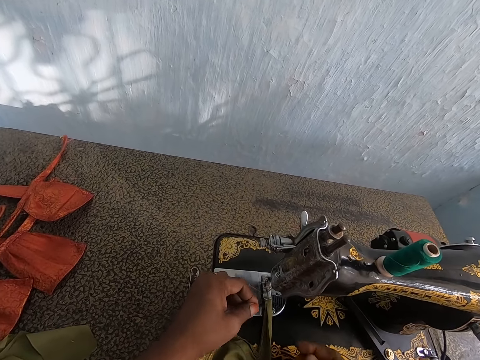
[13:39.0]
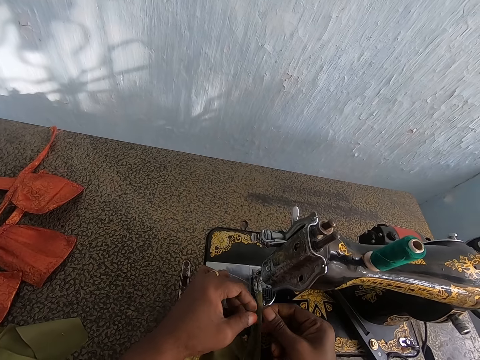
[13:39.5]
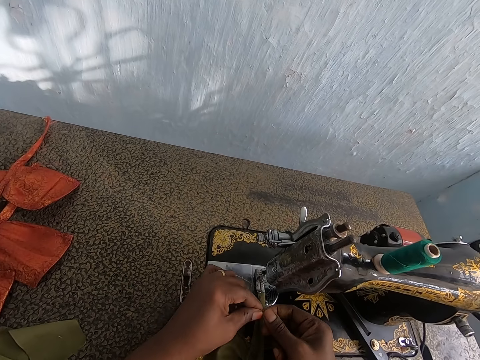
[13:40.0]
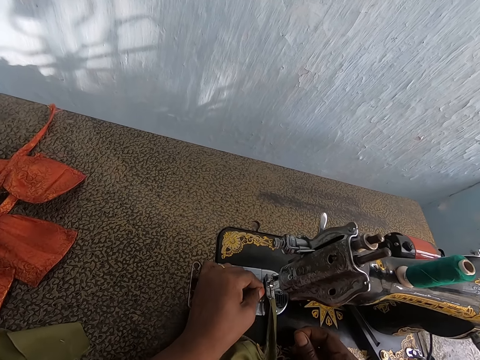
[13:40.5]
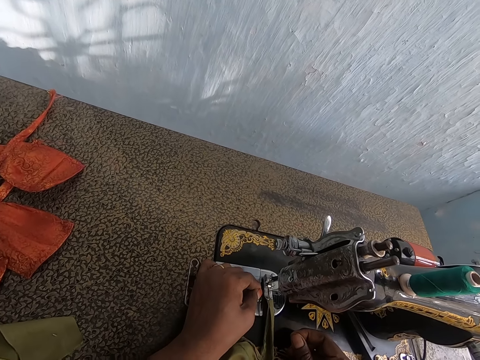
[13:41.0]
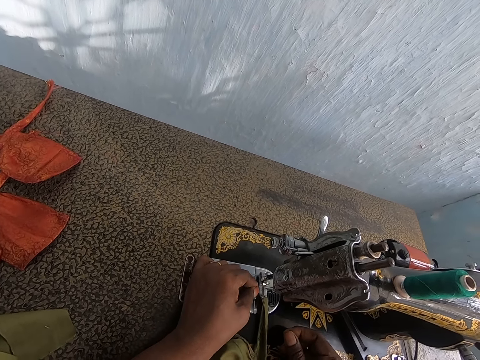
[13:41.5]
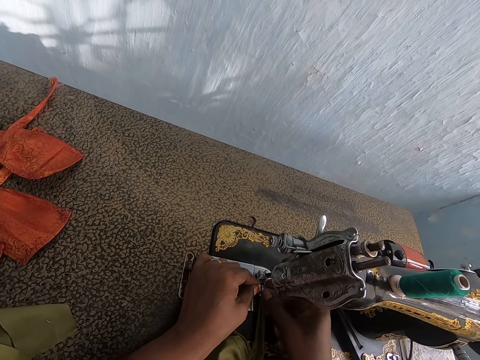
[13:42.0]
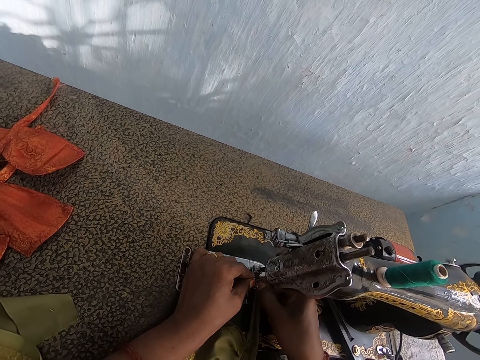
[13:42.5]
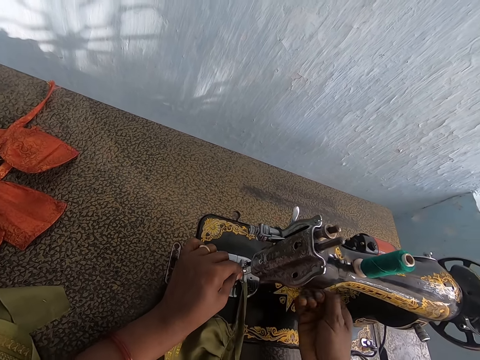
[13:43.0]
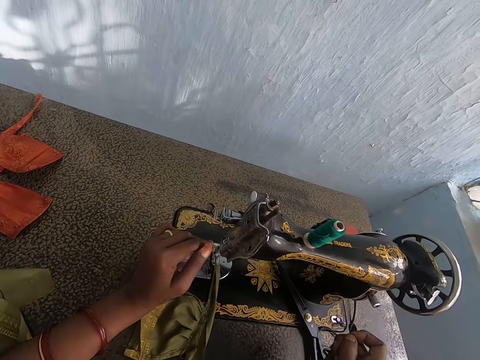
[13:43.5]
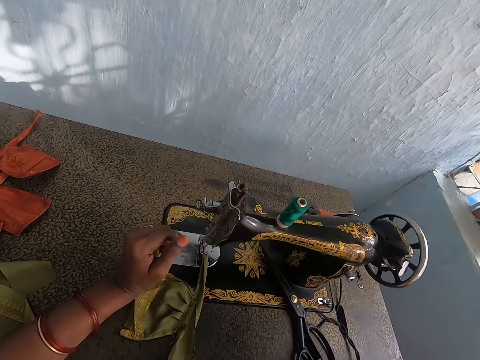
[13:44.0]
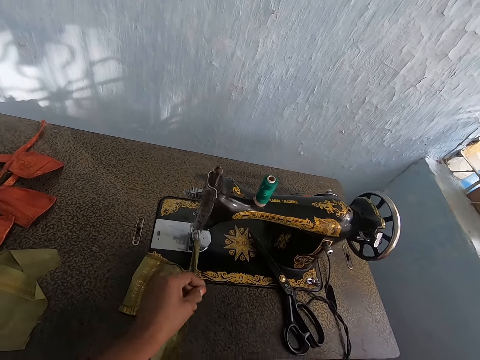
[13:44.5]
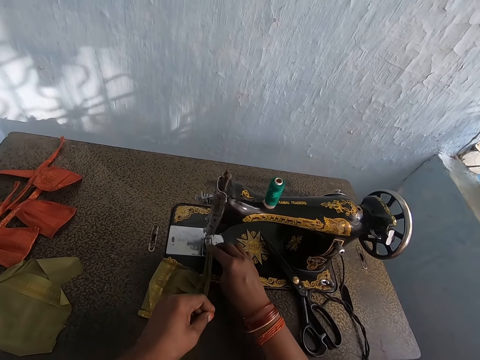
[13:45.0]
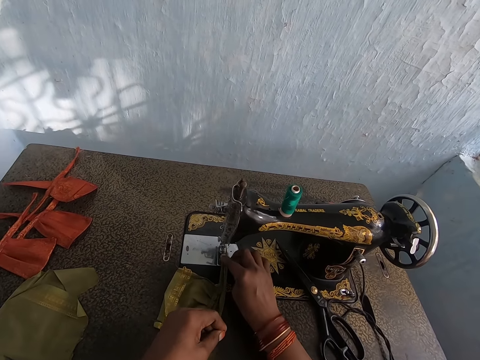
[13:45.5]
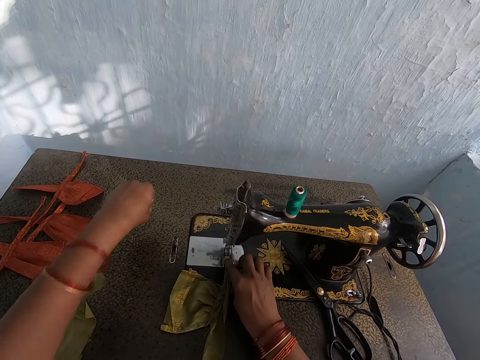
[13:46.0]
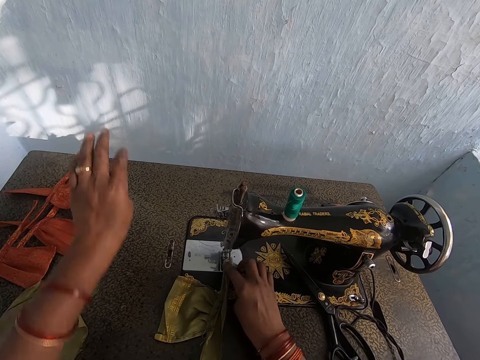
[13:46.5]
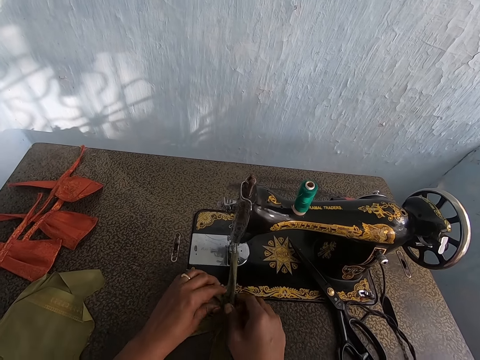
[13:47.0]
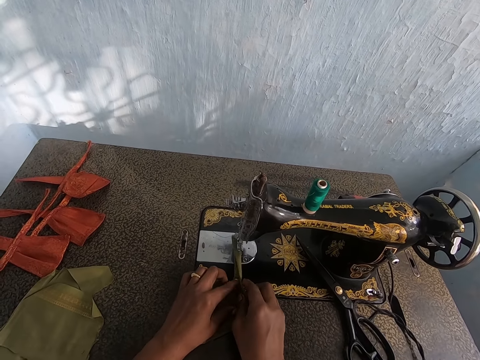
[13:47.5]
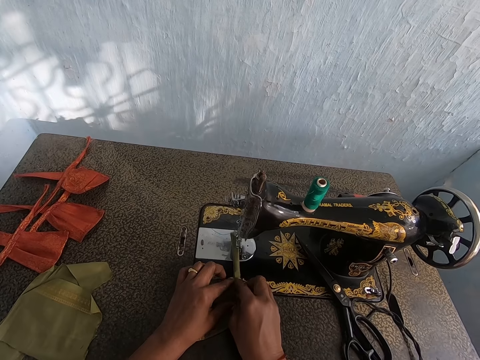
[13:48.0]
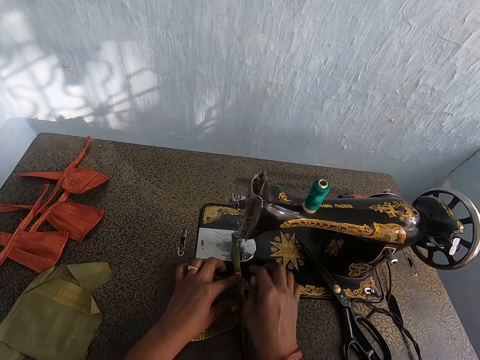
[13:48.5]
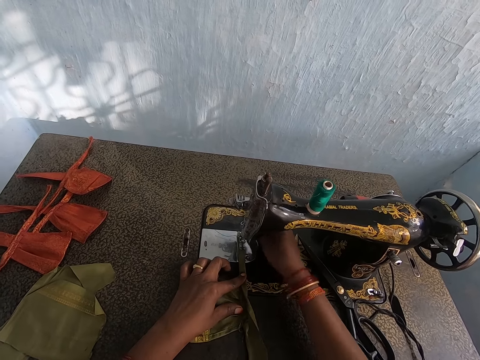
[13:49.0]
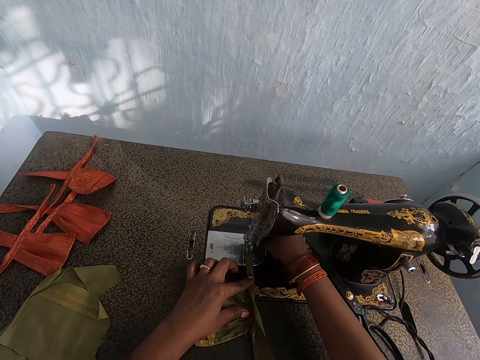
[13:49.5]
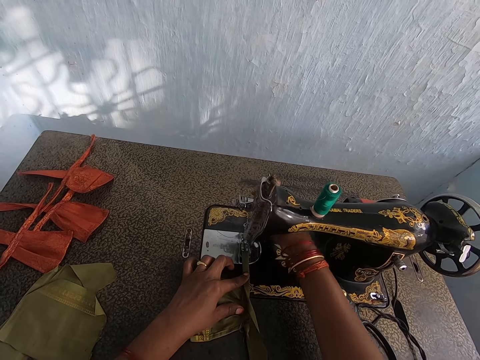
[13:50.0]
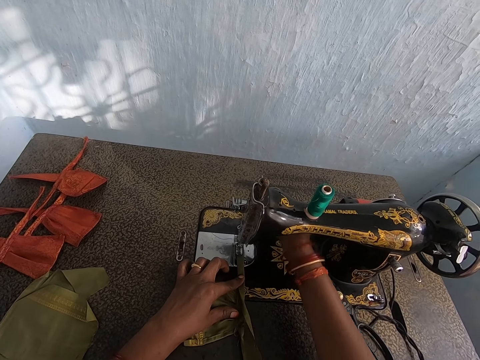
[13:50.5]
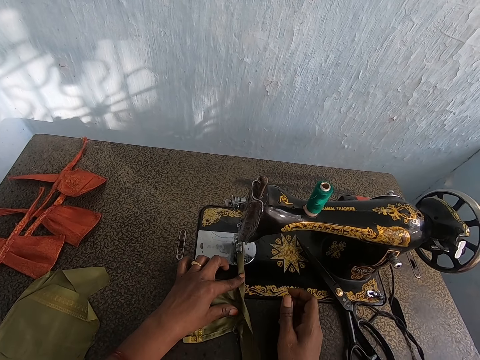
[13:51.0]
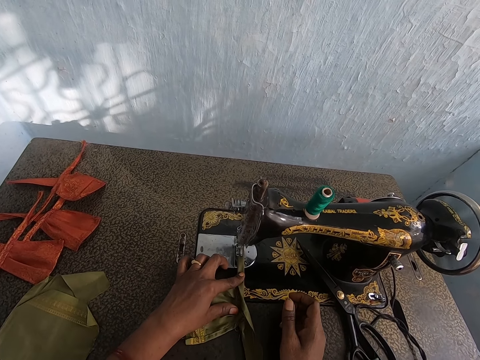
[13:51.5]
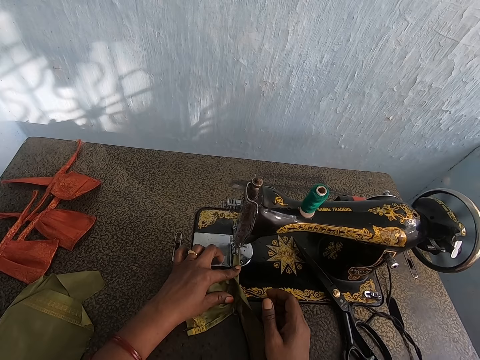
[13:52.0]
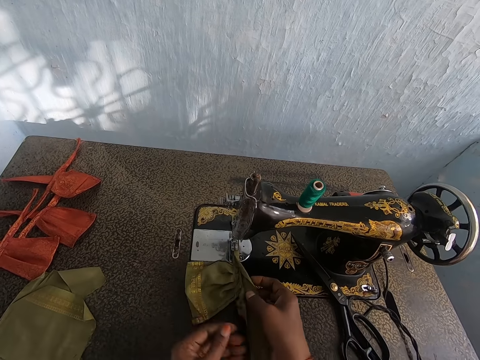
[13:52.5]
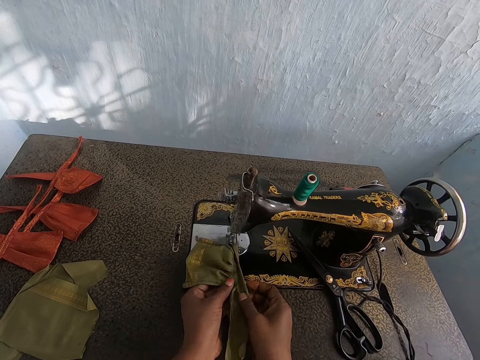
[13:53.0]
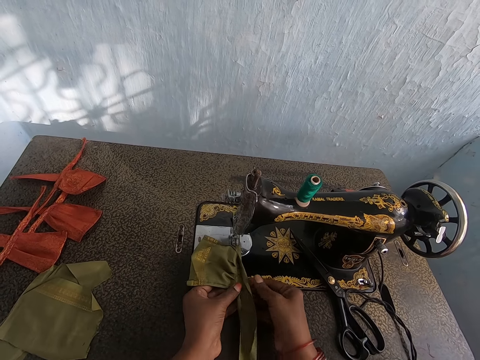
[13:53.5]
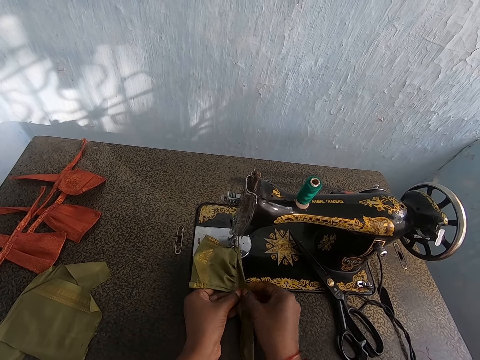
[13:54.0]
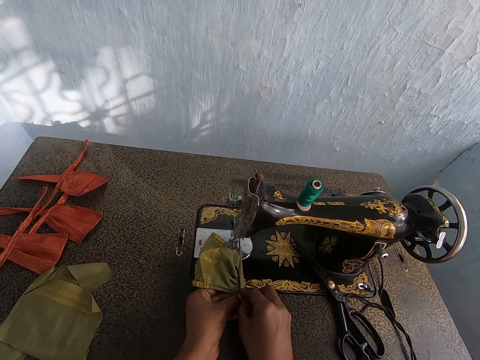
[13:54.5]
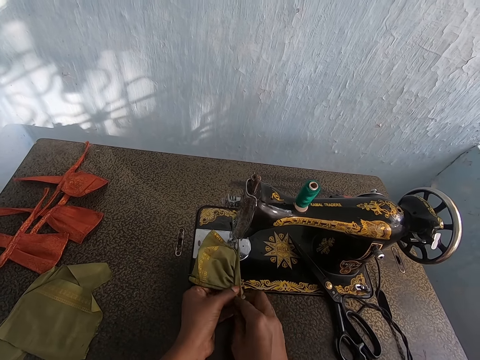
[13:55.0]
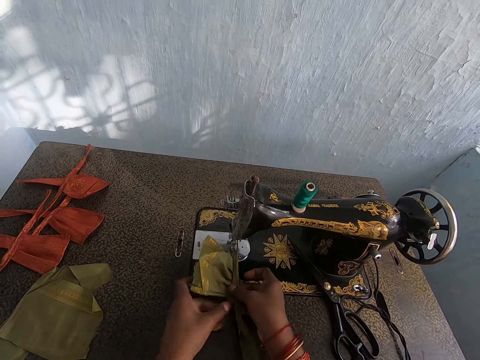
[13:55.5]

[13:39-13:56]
The camera wearer holds the thread. She passes the thread through the sewing machine needle with her left hand. She pulls the thread with her right hand. She holds the cloth on the sewing machine with both hands. She sews the cloth on the sewing machine with her legs.

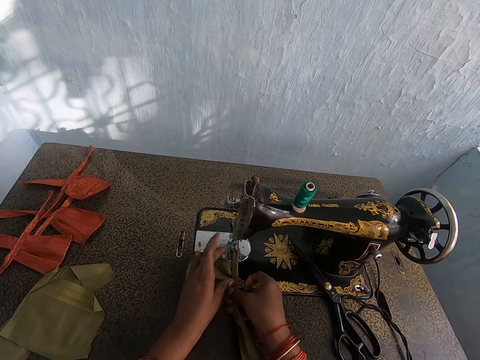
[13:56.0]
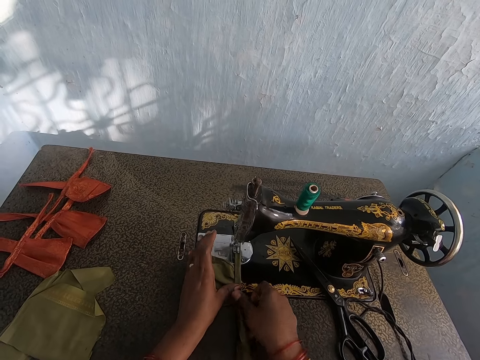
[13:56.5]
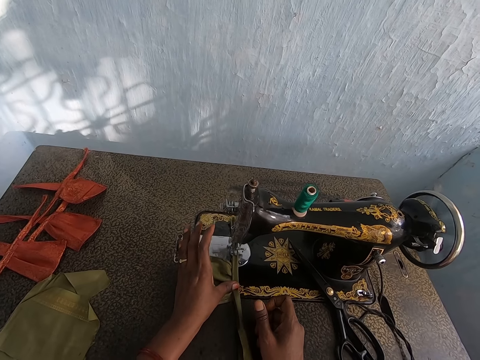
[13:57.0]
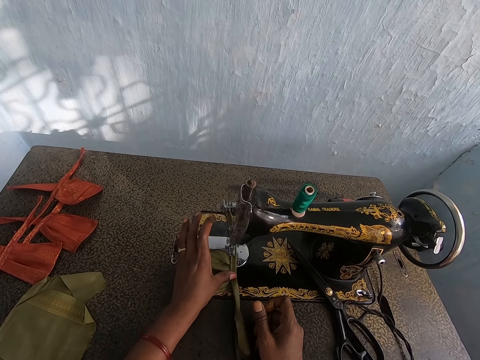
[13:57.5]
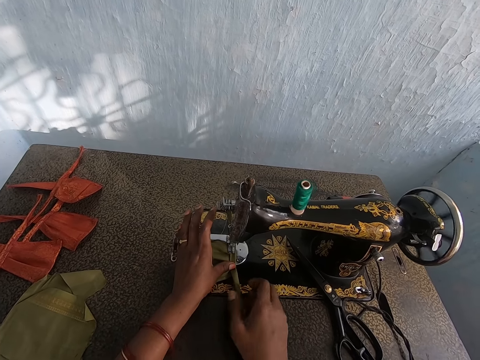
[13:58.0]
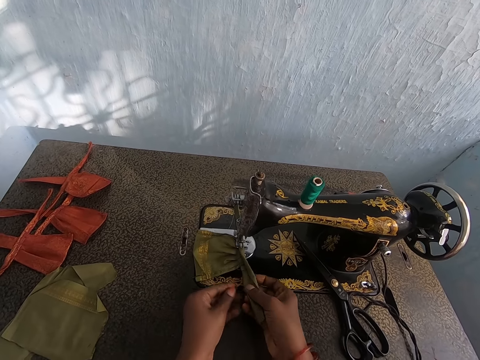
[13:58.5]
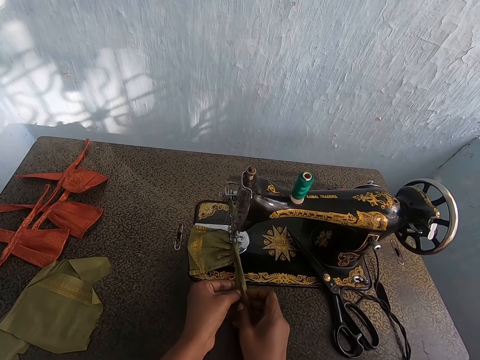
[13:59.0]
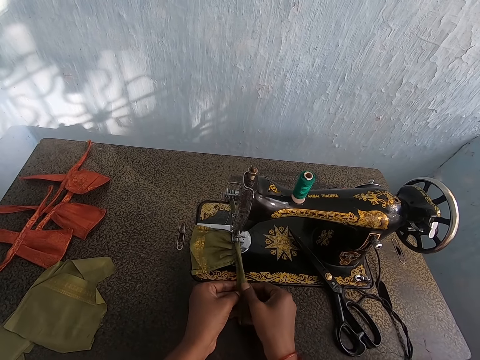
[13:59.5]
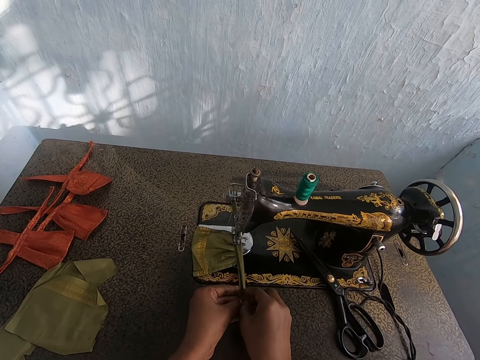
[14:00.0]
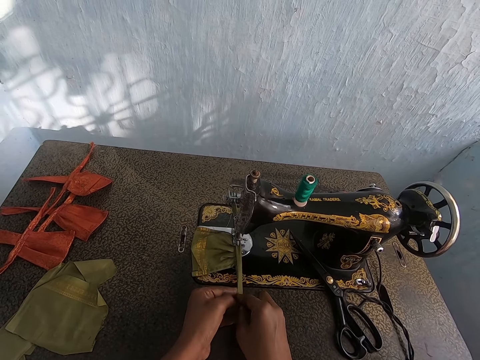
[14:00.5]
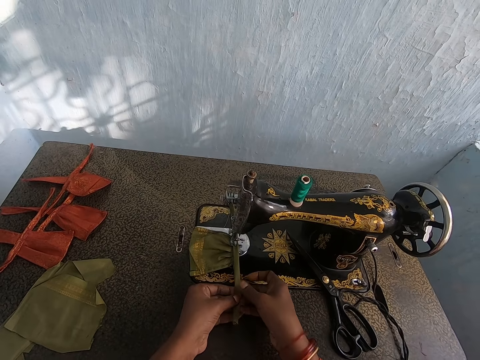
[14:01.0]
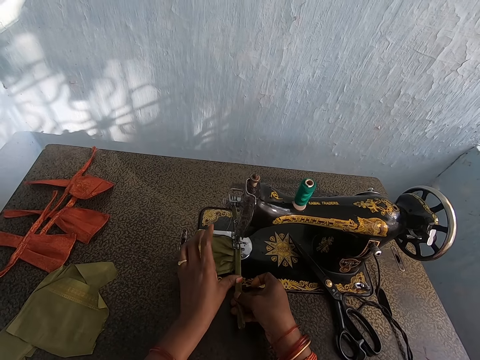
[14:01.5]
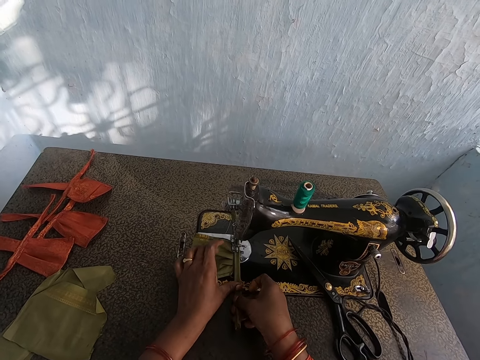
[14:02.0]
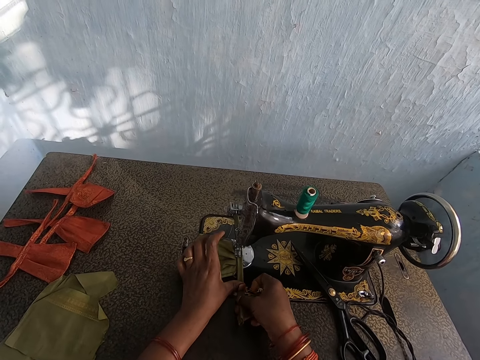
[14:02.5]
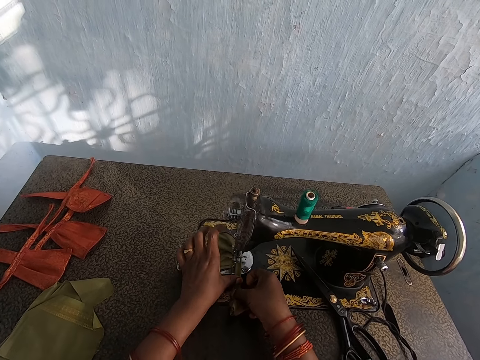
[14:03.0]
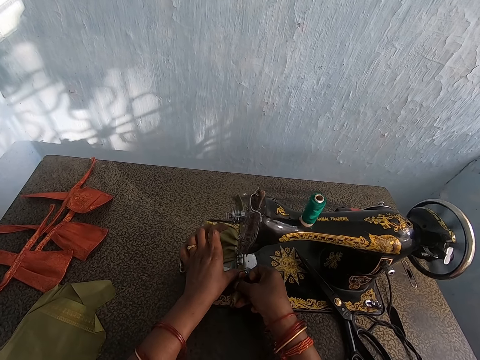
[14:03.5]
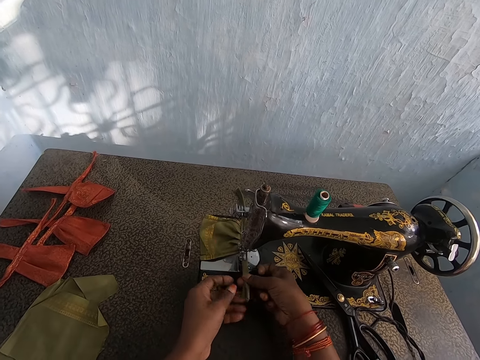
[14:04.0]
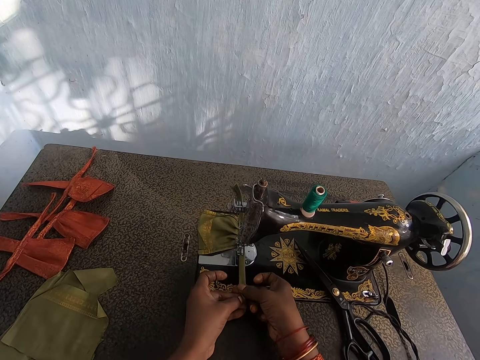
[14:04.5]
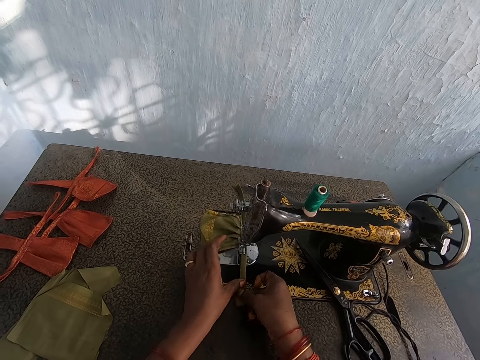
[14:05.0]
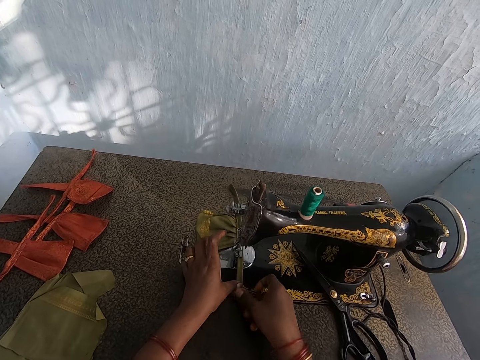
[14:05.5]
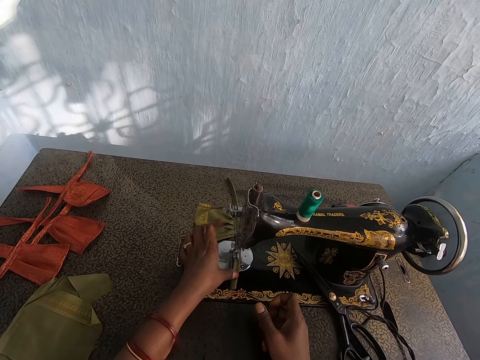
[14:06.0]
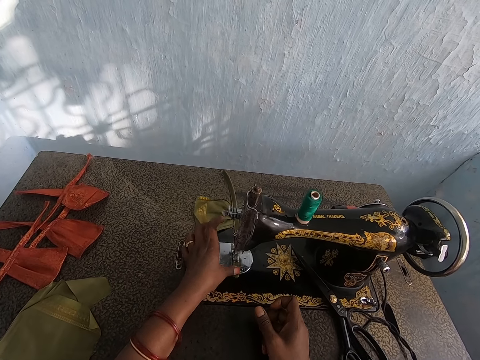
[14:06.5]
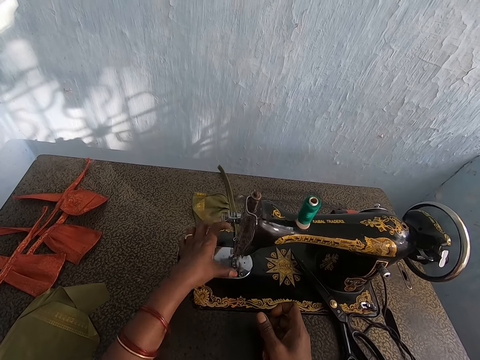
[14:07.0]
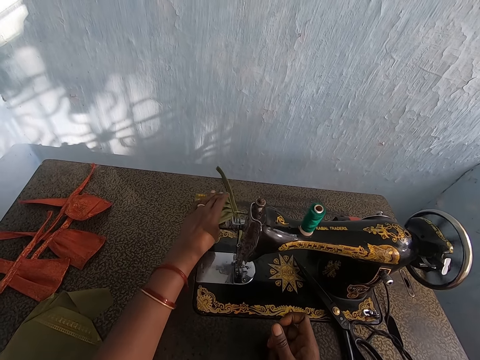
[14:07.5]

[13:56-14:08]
The camera wearer holds the cloth on the sewing machine with her left hand.
